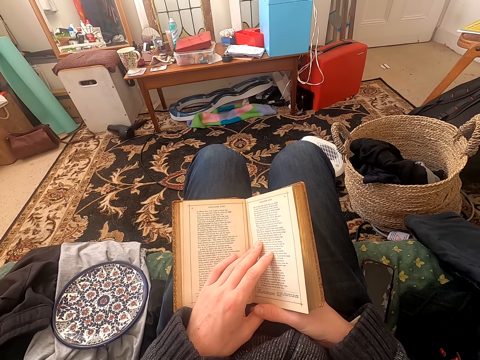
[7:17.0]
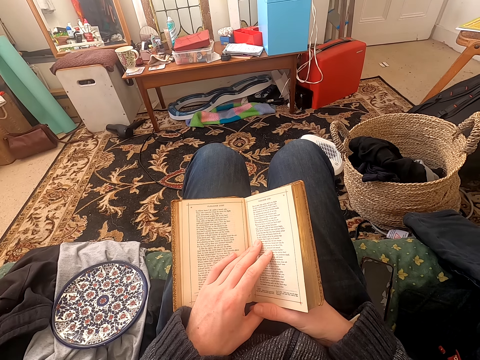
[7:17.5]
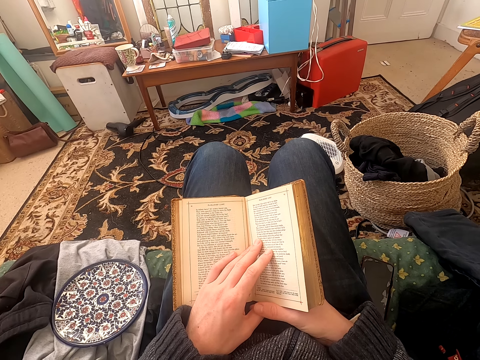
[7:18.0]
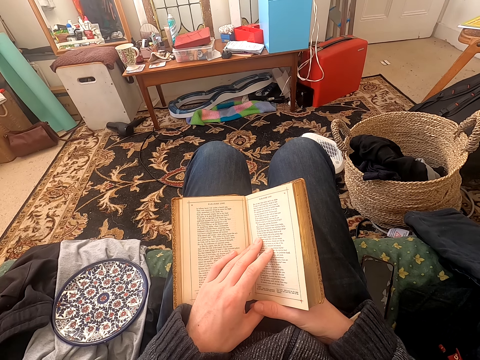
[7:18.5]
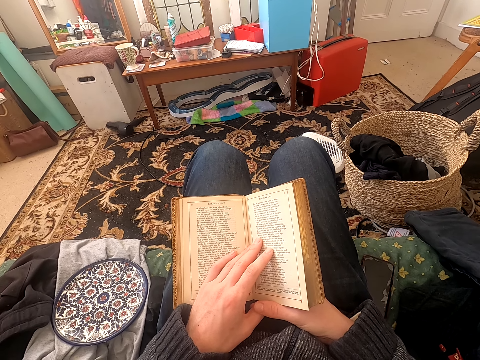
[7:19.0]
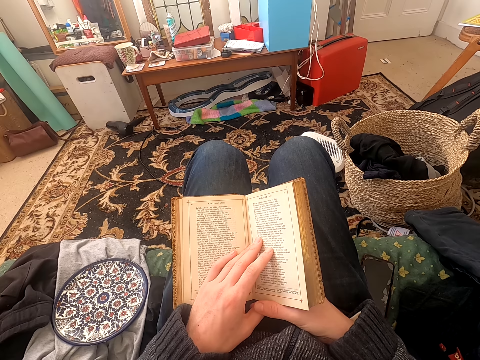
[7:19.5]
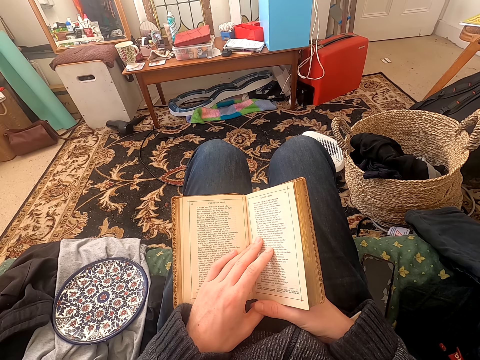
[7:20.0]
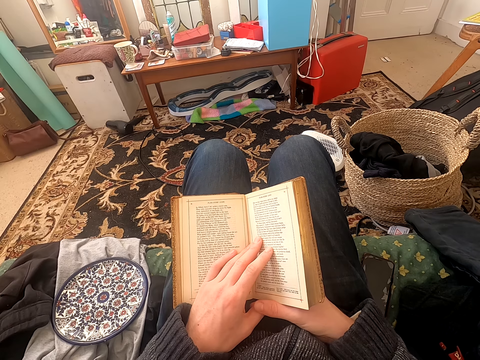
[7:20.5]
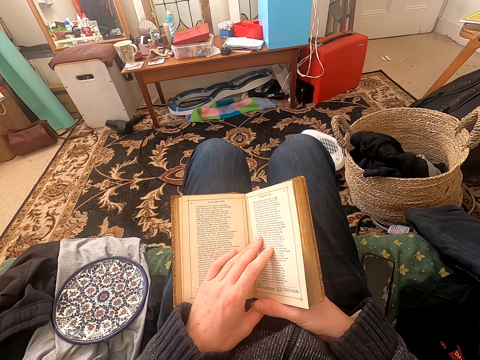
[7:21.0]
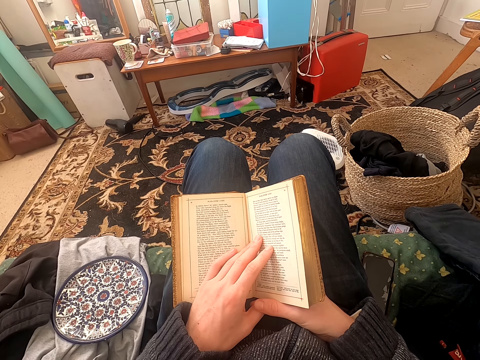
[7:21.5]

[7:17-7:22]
The camera wearer reads the book.

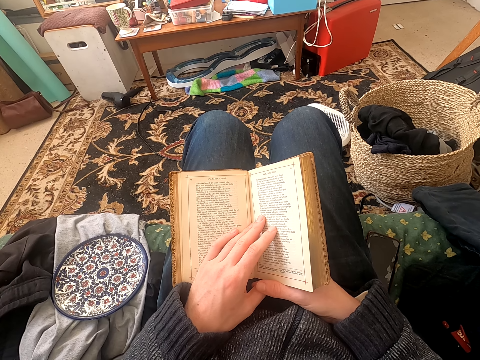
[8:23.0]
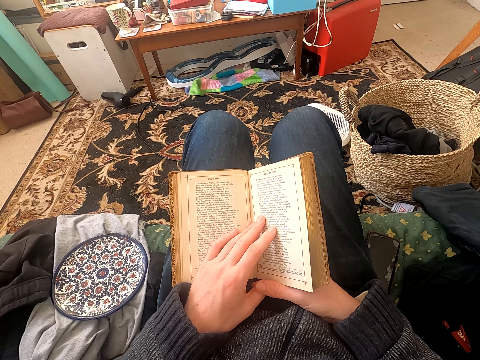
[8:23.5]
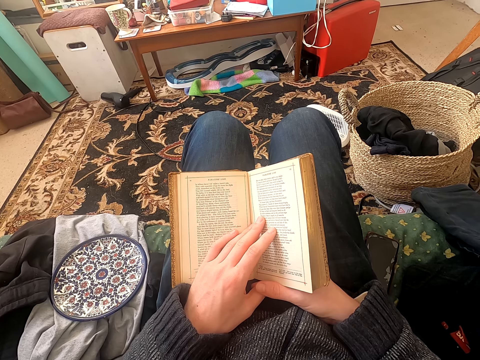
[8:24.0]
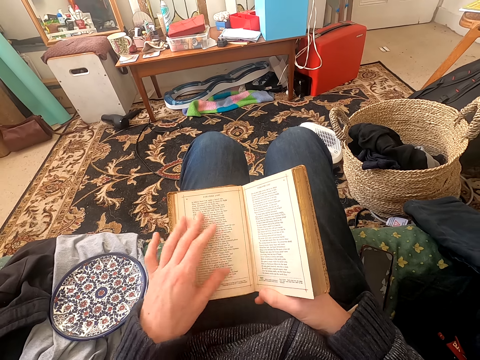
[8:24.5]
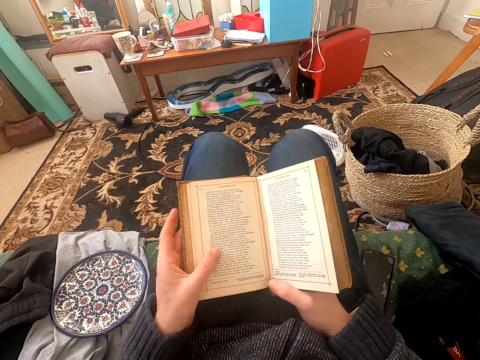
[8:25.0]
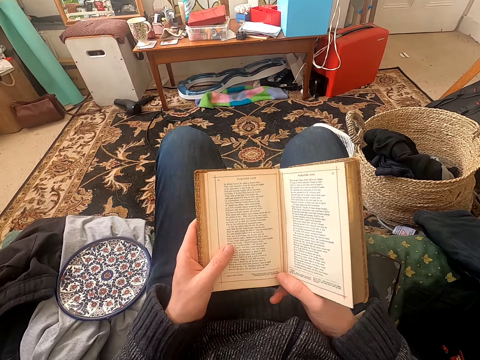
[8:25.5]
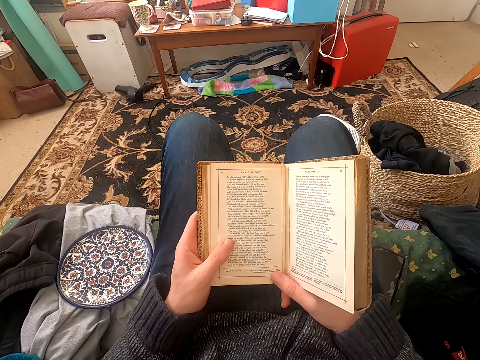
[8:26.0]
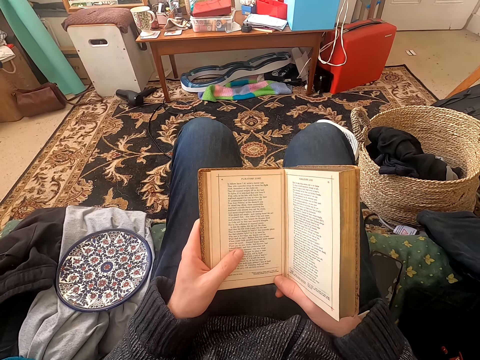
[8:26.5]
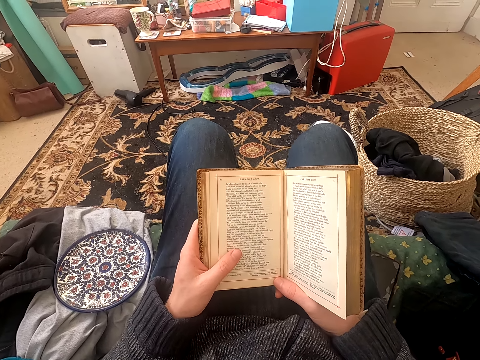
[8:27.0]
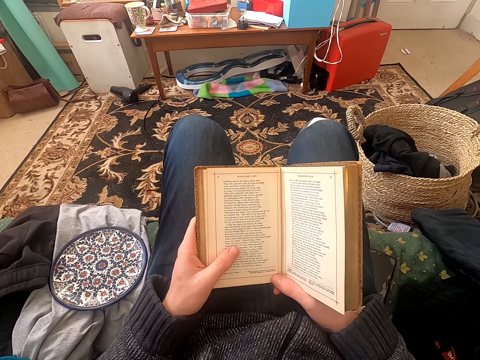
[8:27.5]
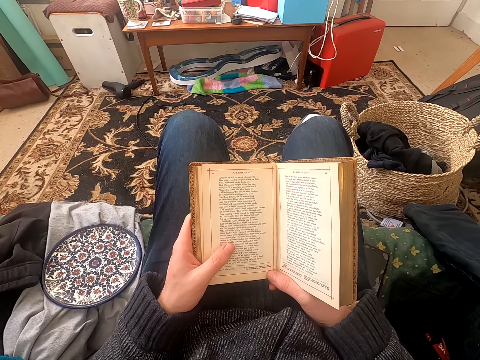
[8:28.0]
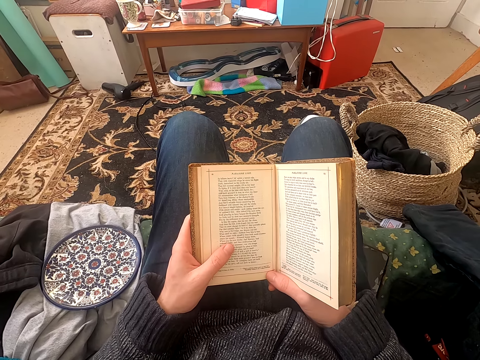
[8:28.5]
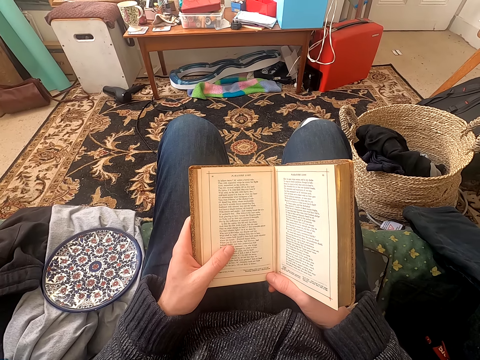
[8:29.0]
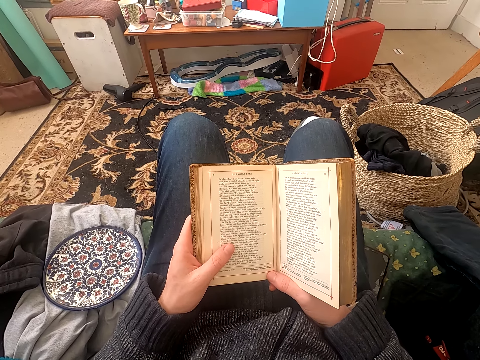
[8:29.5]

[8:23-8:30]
The camera wearer reads the book and holds the book.

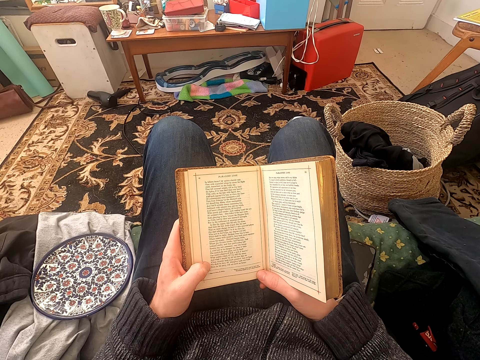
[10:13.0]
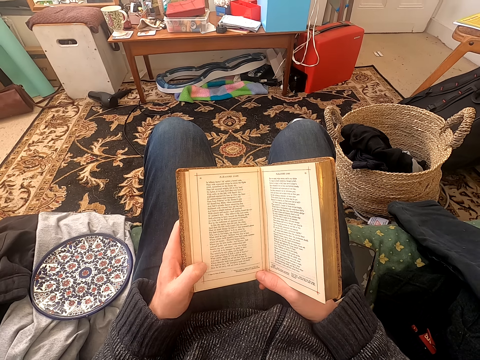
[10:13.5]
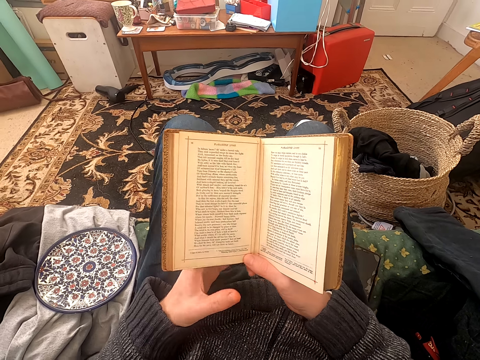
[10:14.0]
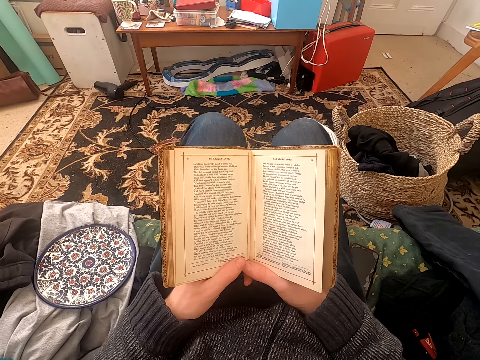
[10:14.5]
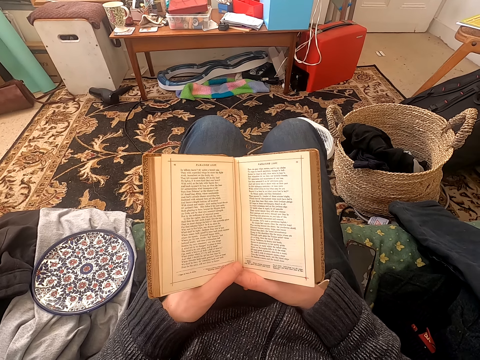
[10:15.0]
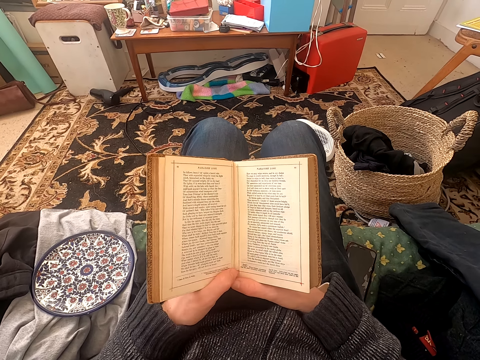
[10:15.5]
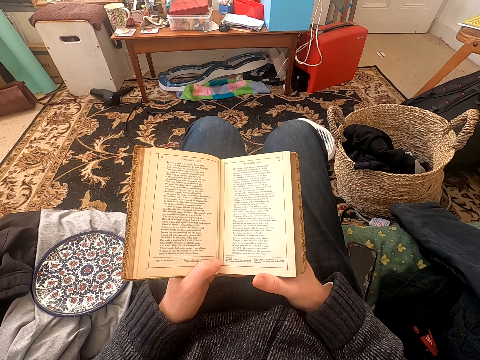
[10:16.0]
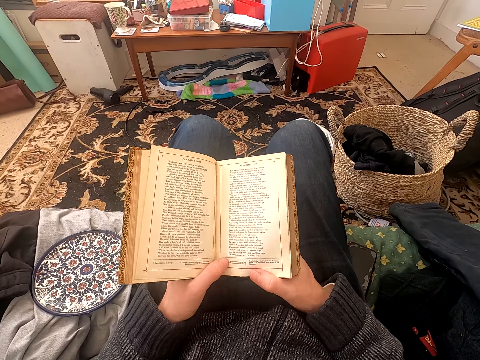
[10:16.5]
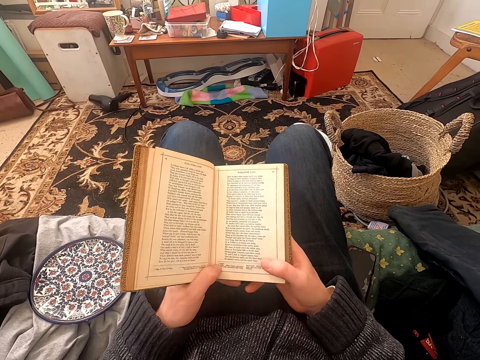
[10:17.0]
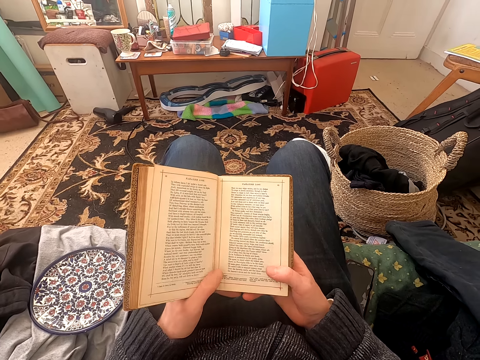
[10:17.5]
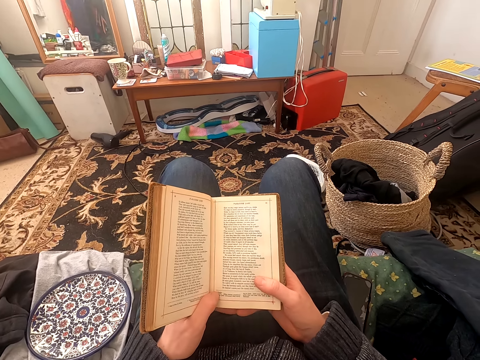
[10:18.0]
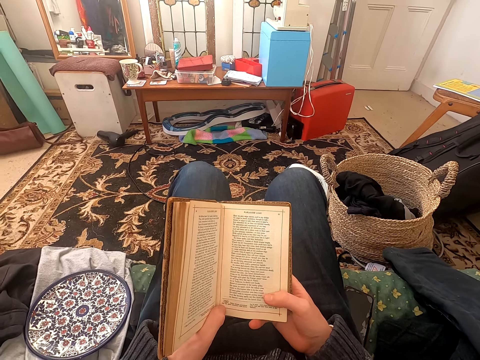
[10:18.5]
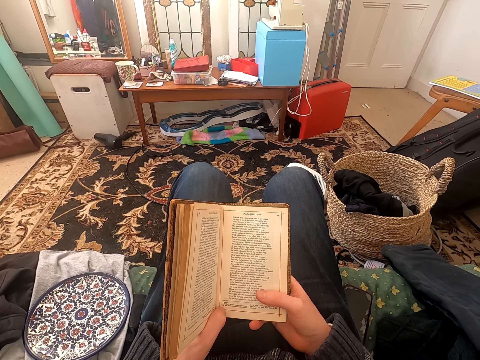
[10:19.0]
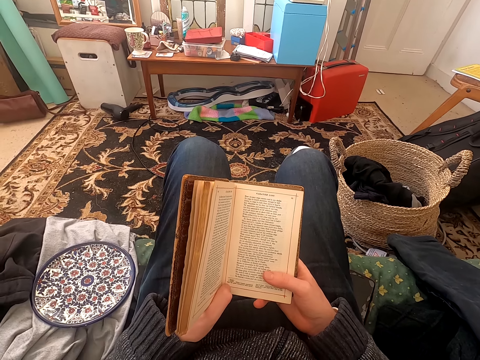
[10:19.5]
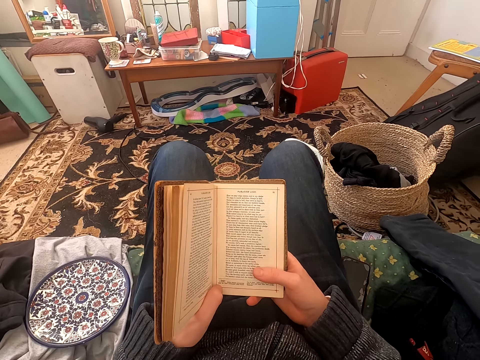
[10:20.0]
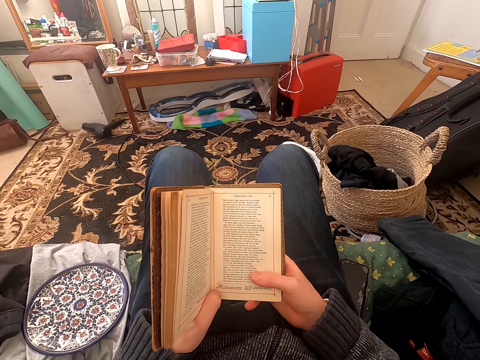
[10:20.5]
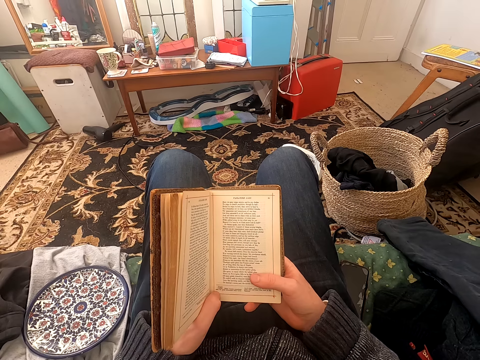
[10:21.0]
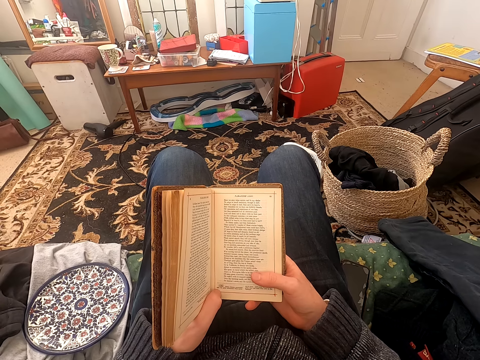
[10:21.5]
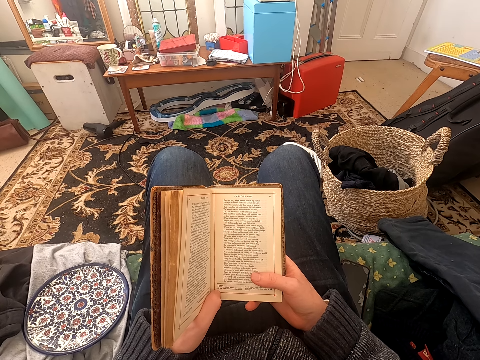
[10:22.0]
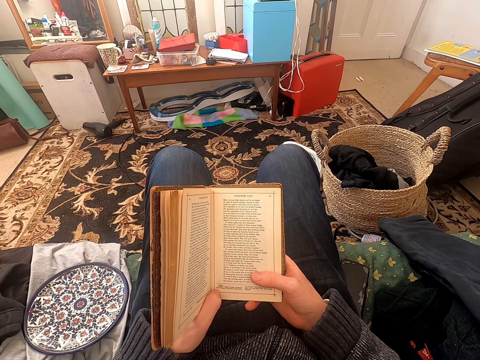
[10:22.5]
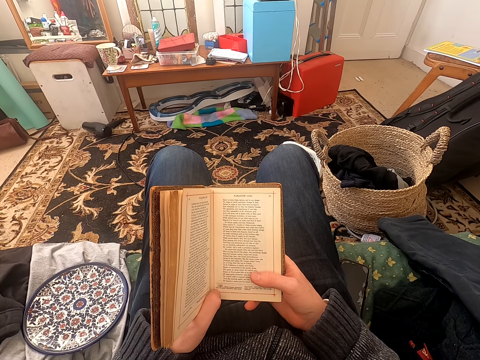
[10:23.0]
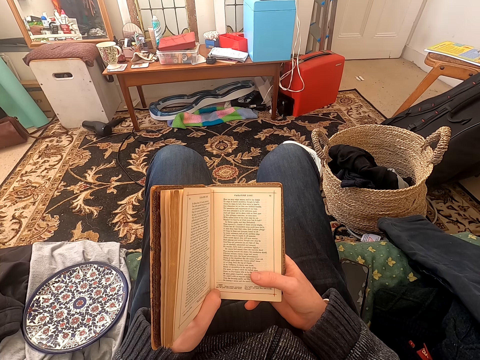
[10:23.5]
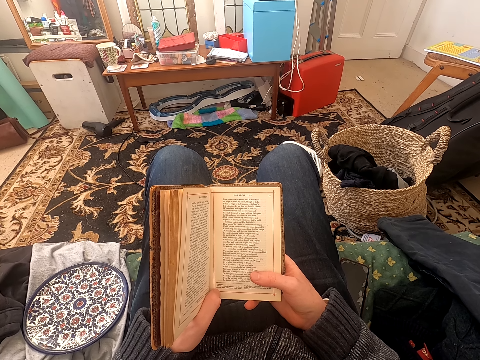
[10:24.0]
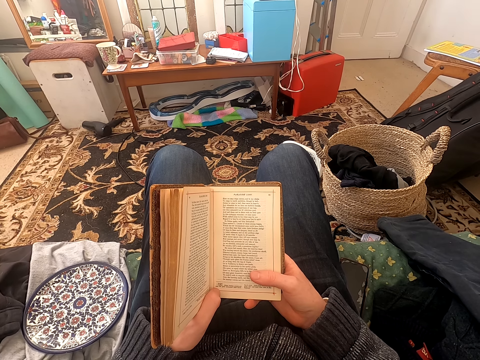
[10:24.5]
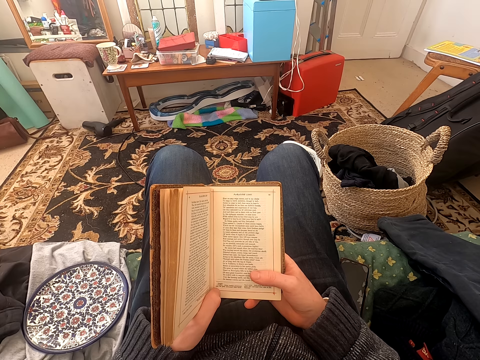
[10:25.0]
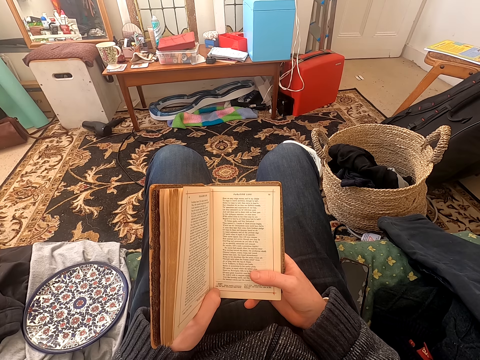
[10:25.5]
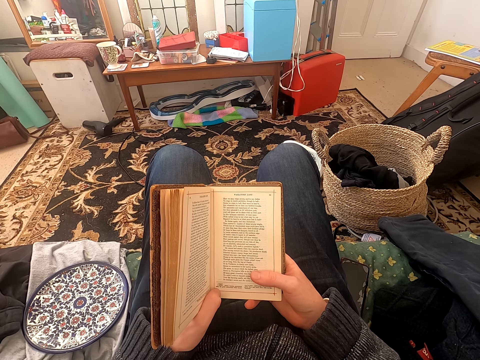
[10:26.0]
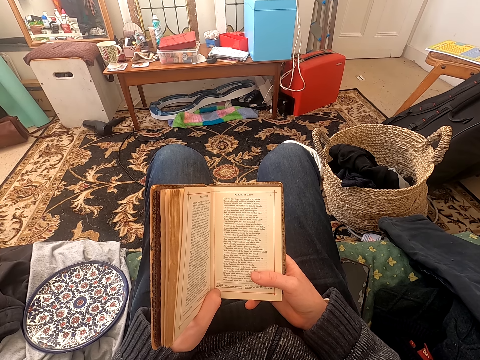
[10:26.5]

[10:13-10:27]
The camera wearer adjusts the book position. They read the book. They read the book.
